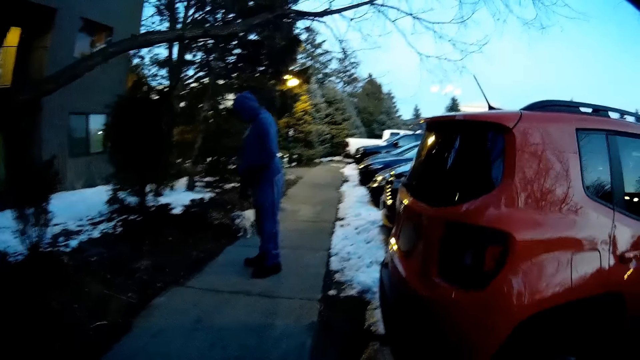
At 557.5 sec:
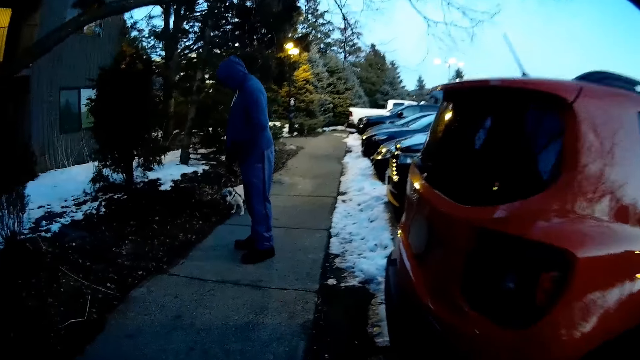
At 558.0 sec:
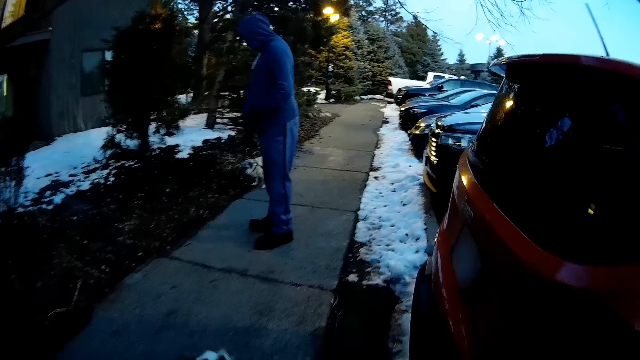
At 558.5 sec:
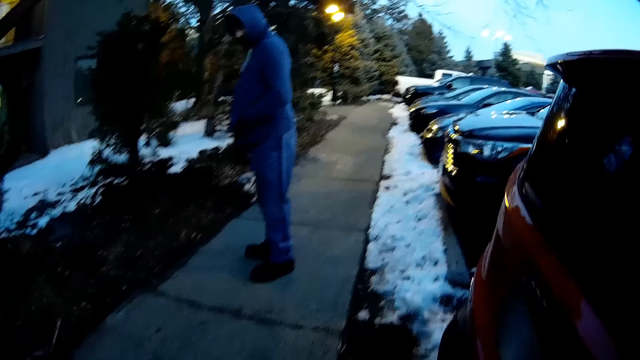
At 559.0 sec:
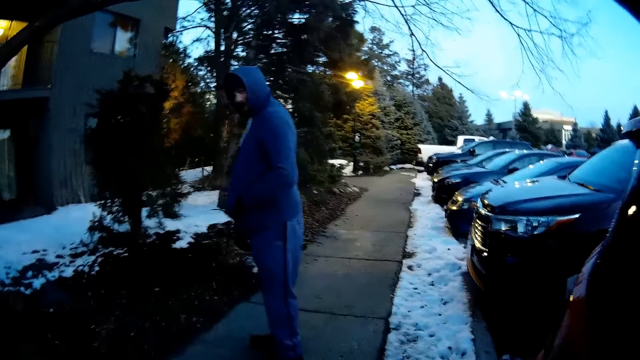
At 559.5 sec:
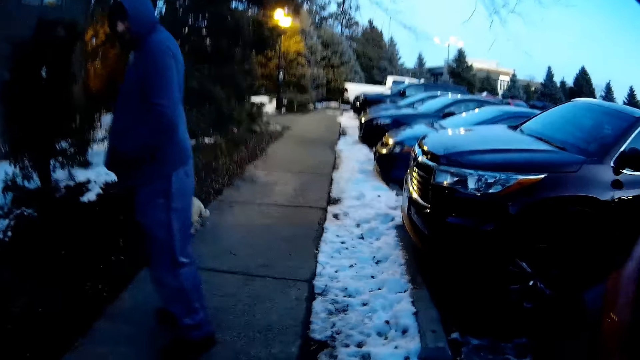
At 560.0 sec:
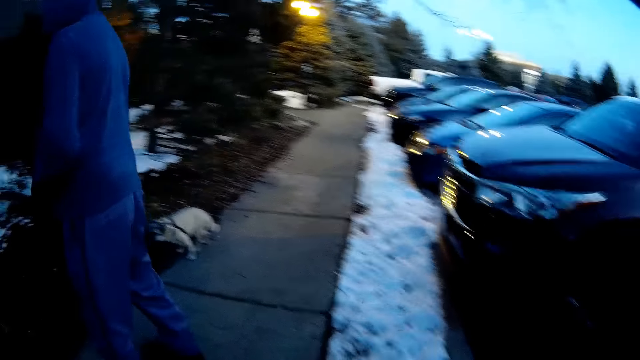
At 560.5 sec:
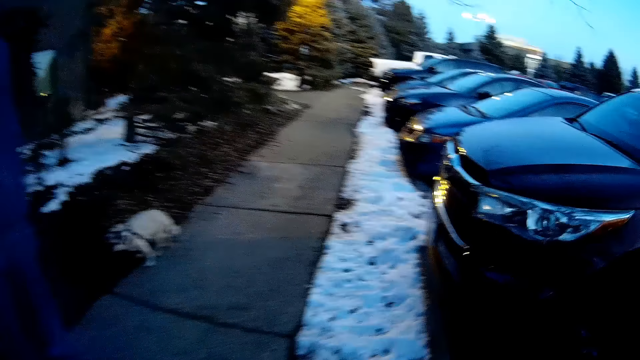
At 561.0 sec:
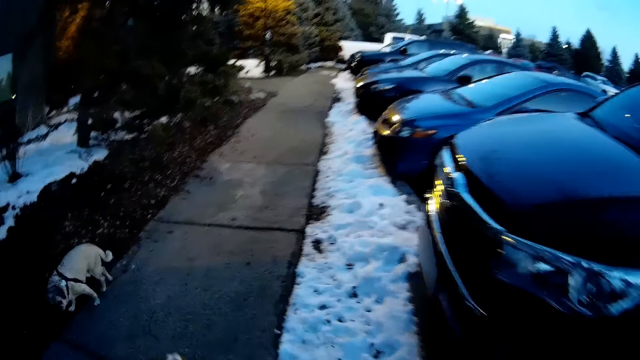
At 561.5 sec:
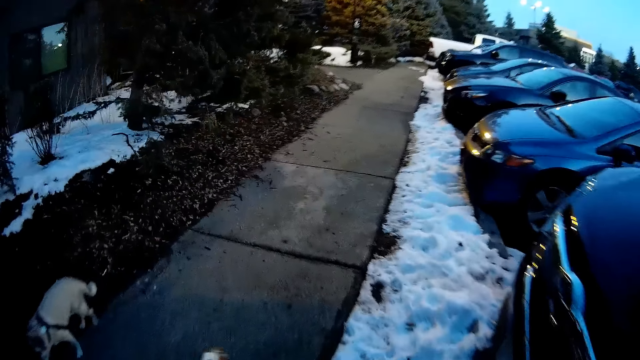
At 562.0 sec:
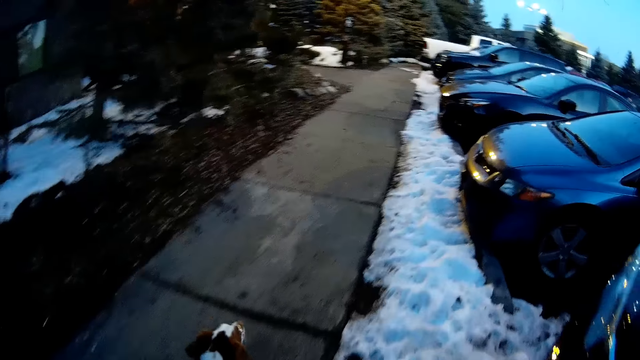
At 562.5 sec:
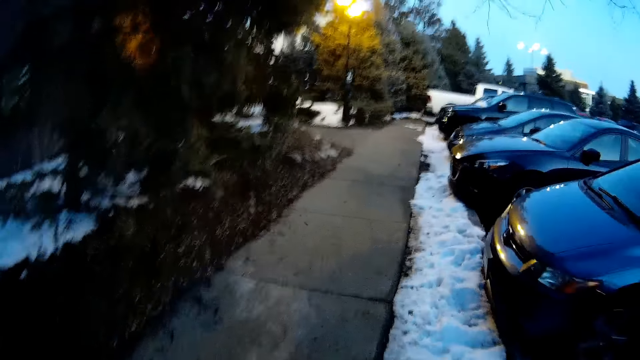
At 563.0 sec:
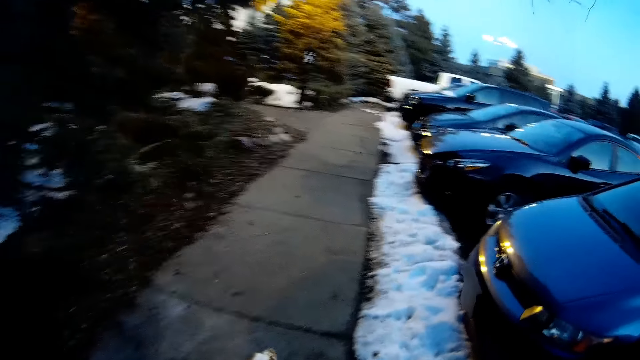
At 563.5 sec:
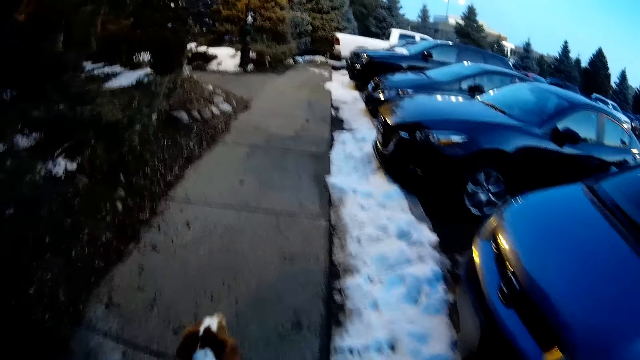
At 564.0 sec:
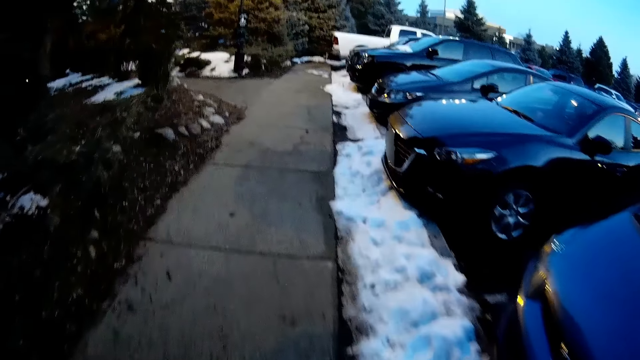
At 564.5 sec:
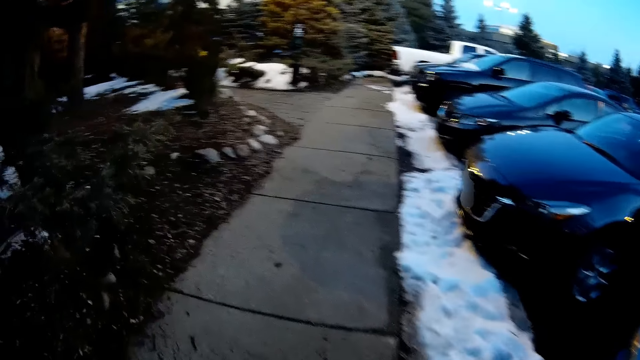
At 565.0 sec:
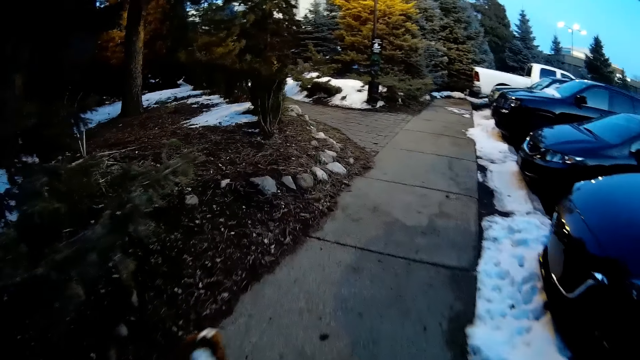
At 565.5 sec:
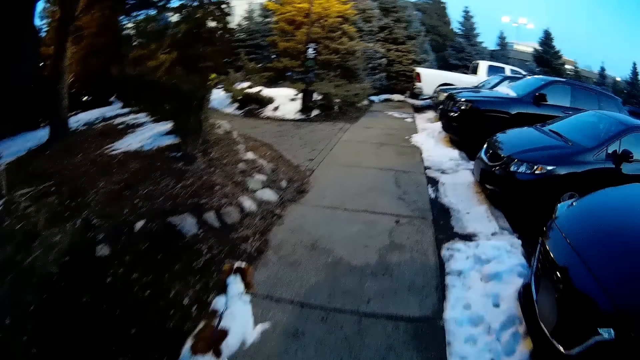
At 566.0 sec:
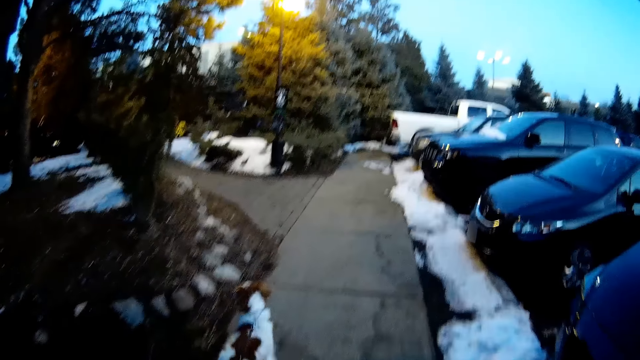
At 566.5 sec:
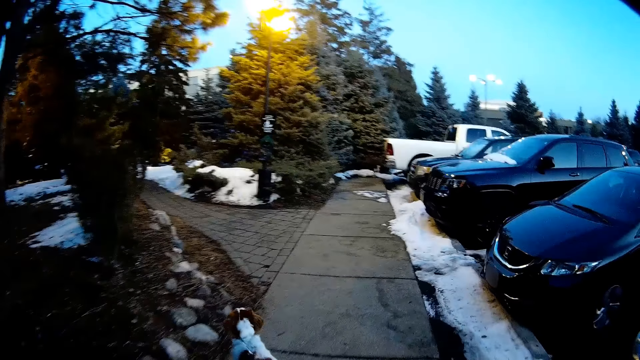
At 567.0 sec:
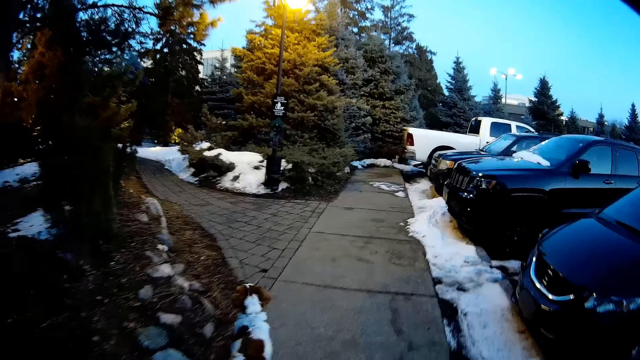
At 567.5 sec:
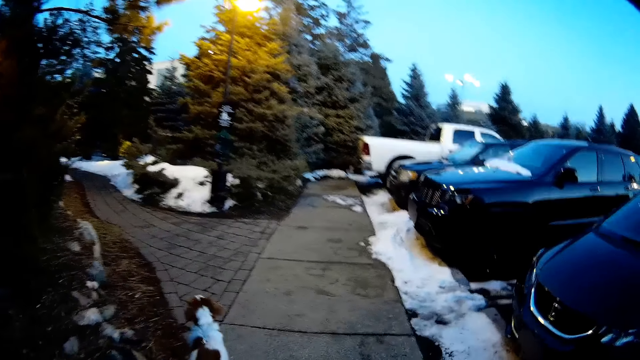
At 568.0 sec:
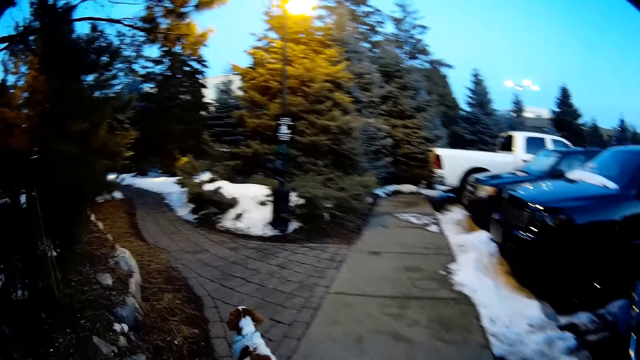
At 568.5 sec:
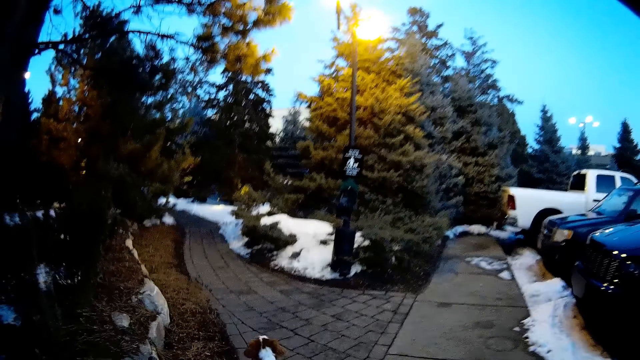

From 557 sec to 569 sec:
The camera wearer walks past the man and a dog.

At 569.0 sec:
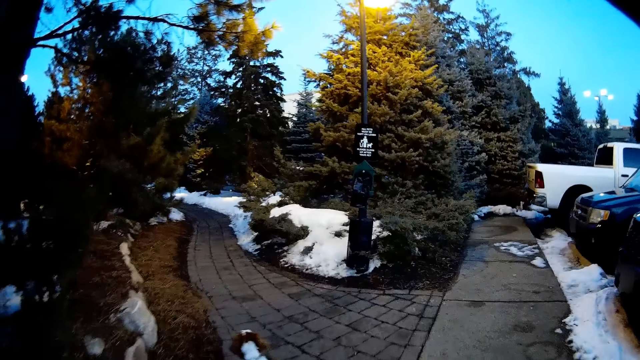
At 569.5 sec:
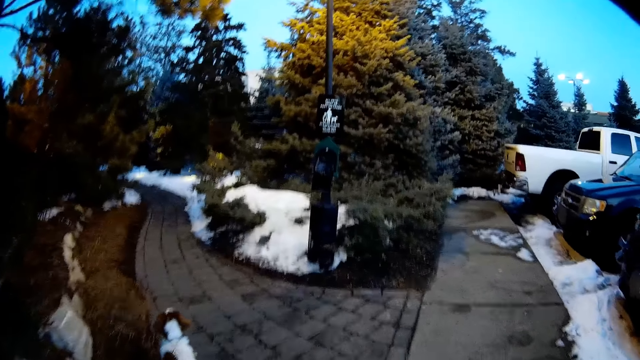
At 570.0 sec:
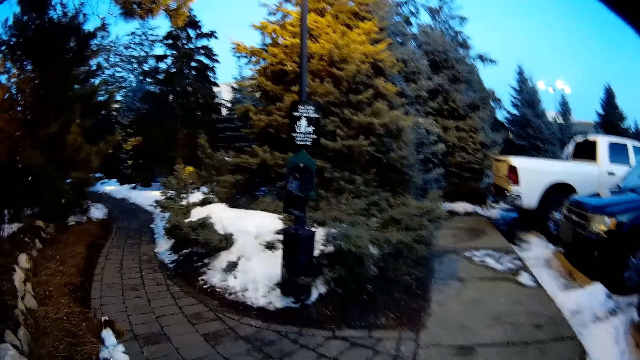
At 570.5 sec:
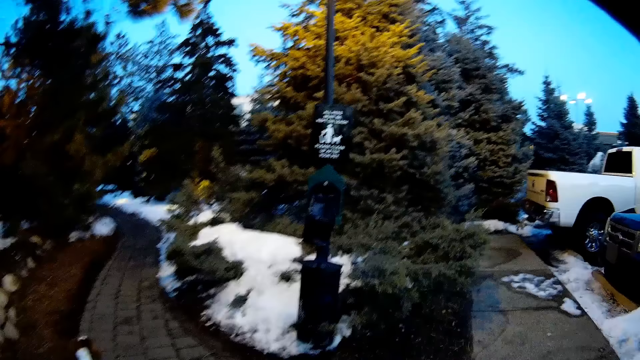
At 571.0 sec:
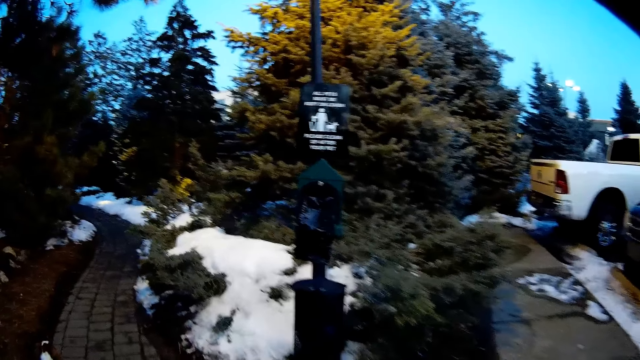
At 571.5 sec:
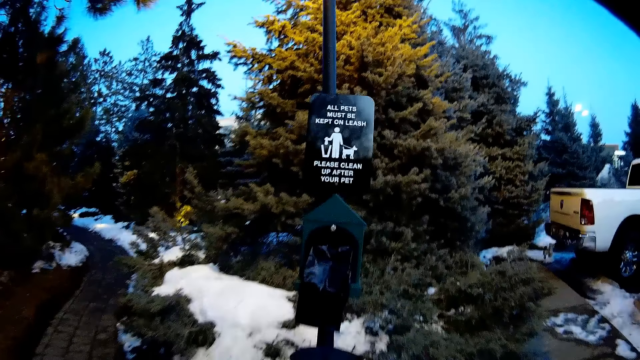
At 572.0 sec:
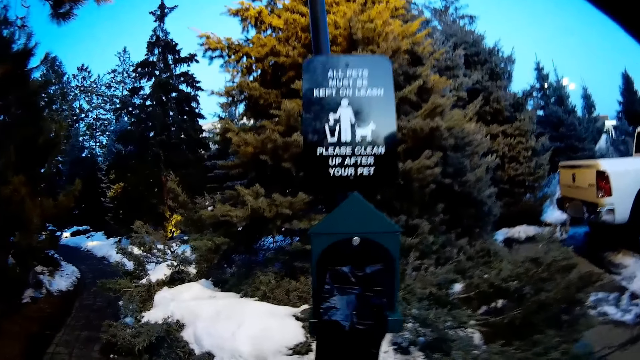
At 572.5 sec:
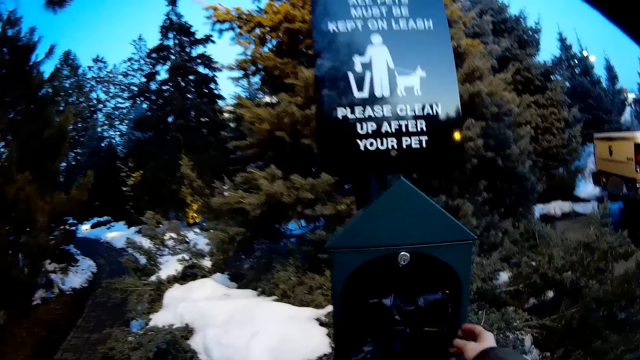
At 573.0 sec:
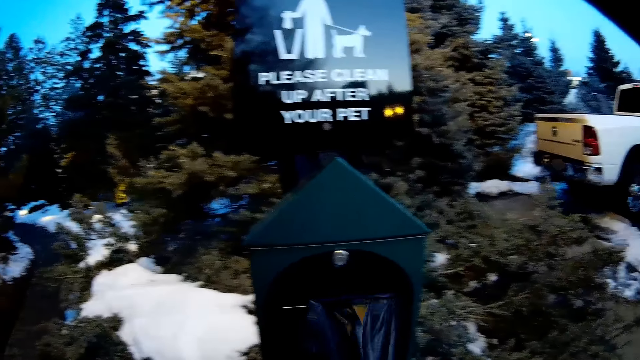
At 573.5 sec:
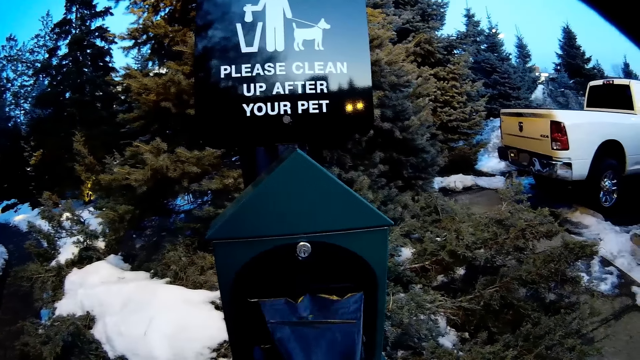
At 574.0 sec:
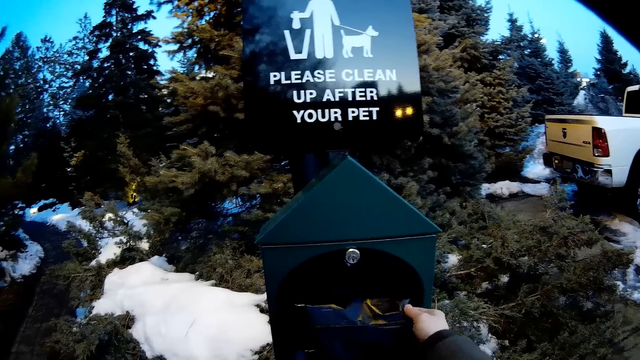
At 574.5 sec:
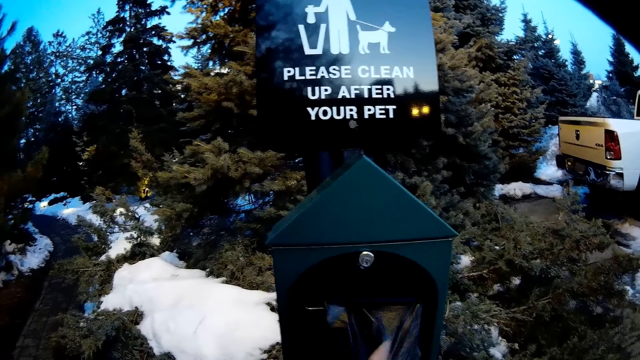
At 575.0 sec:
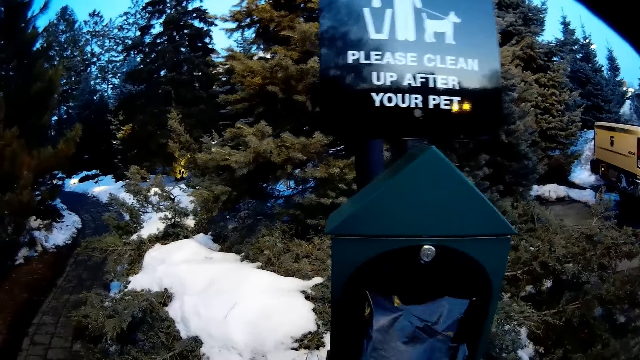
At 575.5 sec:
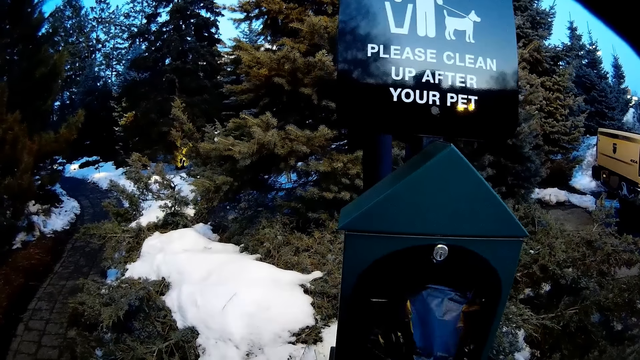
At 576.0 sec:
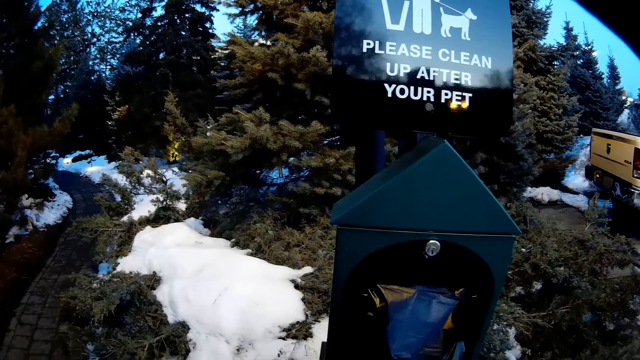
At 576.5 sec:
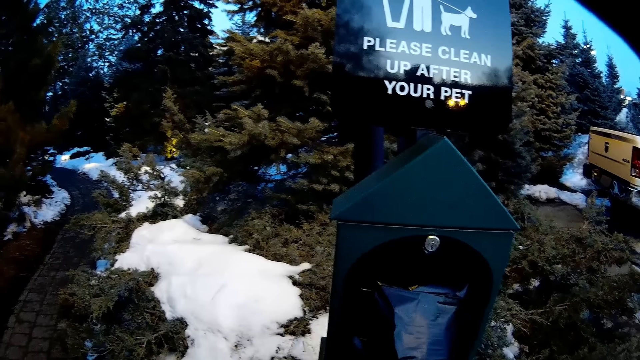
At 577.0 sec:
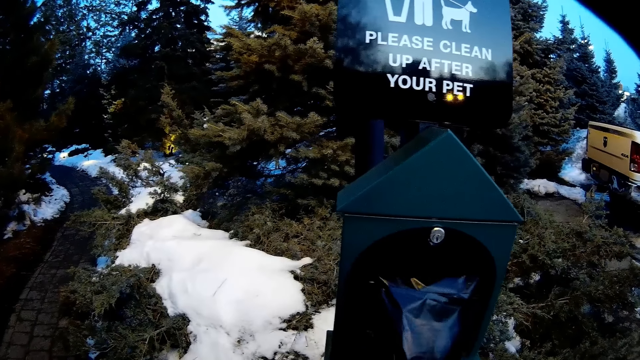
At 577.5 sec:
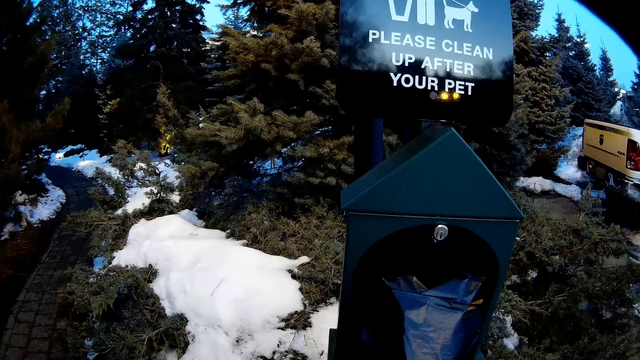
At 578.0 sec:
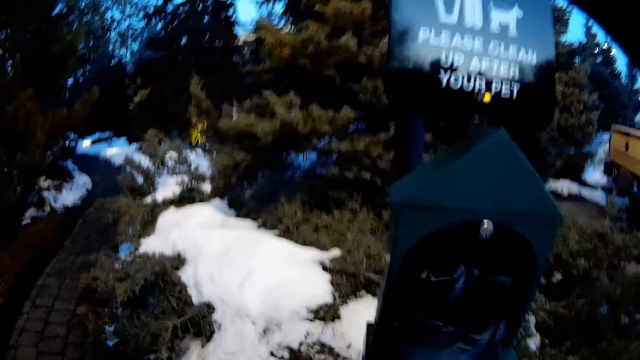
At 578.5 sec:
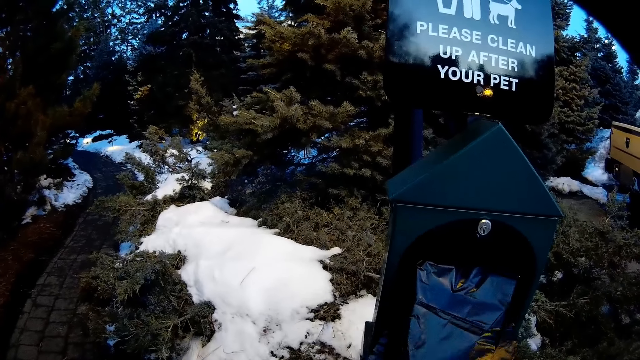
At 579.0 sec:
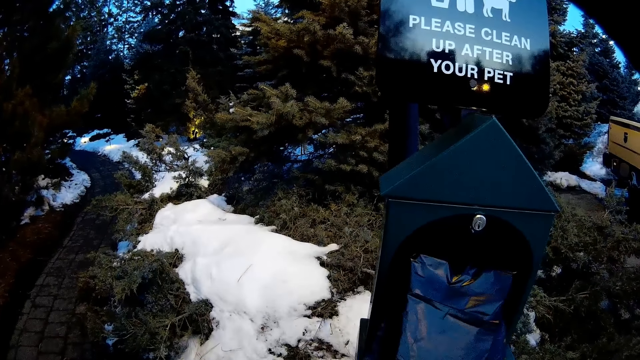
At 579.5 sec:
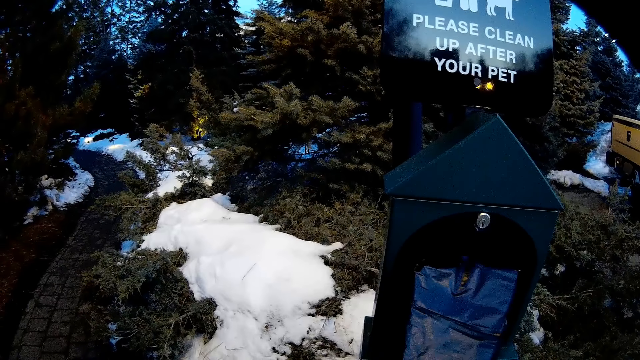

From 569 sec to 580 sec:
The camera wearer pulls a nylon from a wooden box with her right hand.
